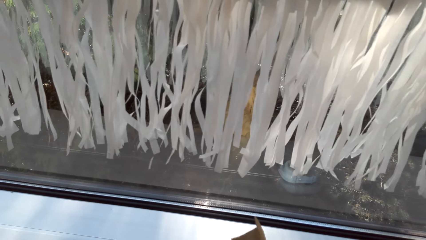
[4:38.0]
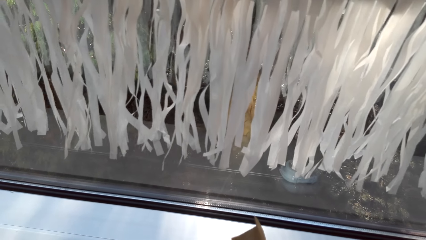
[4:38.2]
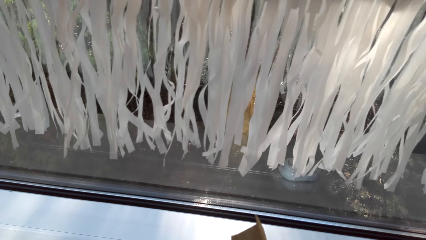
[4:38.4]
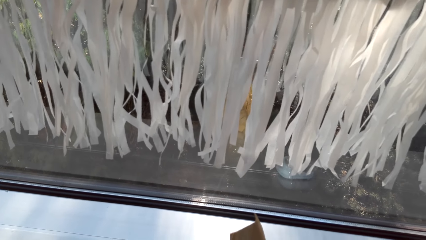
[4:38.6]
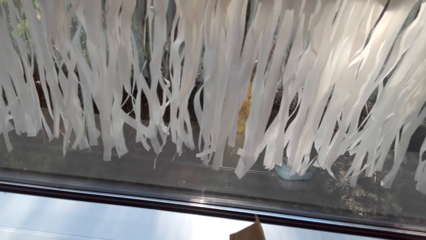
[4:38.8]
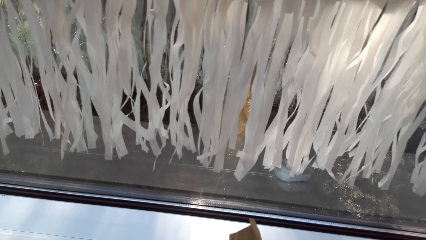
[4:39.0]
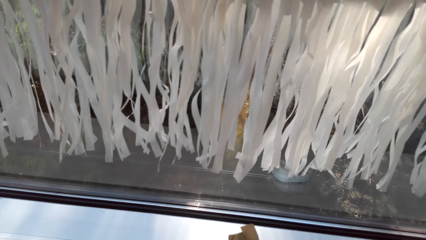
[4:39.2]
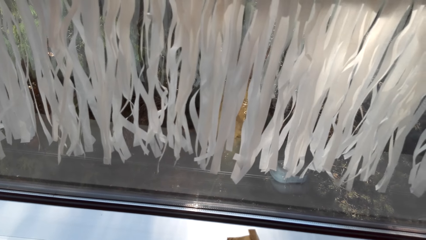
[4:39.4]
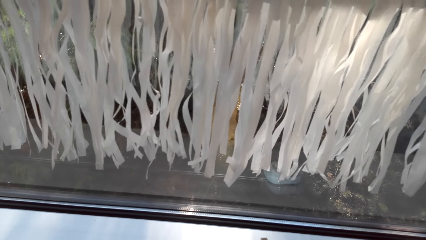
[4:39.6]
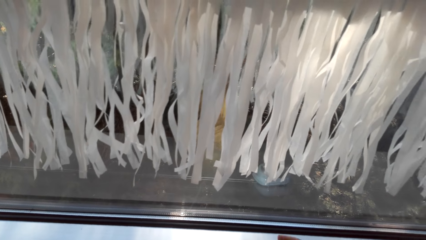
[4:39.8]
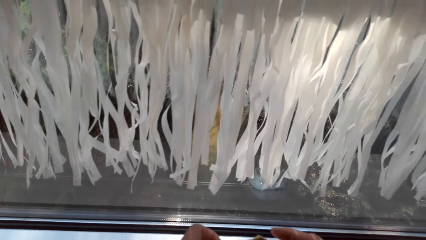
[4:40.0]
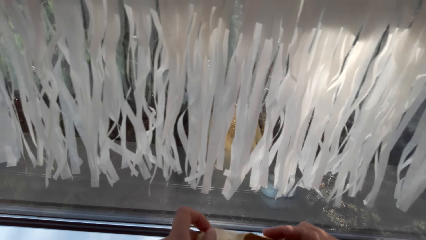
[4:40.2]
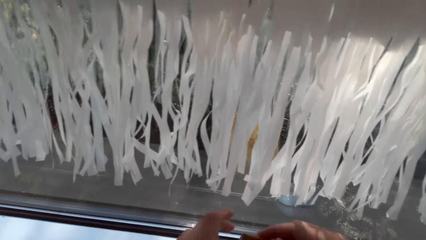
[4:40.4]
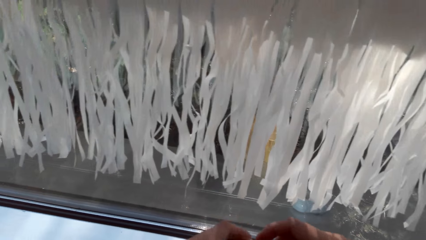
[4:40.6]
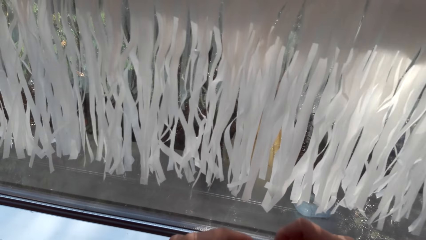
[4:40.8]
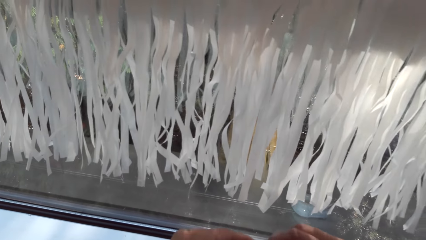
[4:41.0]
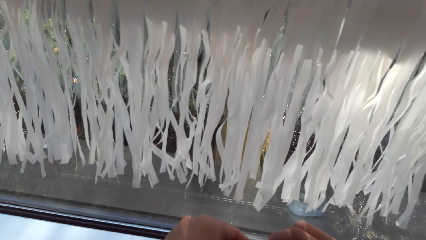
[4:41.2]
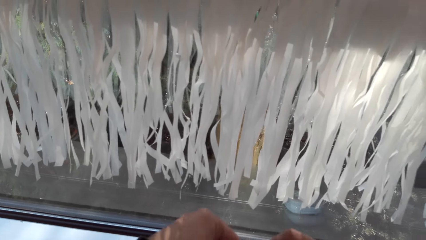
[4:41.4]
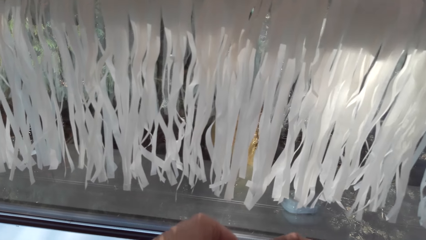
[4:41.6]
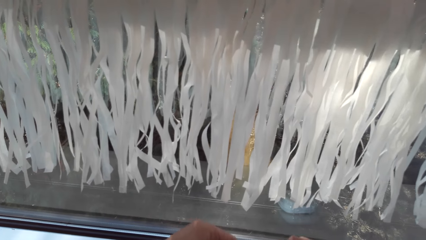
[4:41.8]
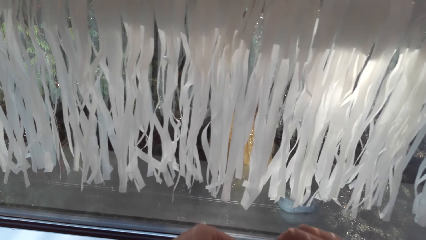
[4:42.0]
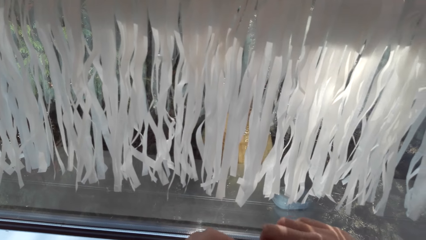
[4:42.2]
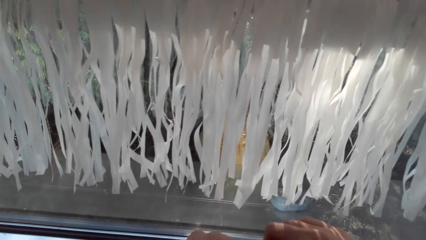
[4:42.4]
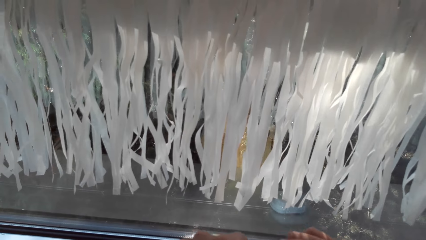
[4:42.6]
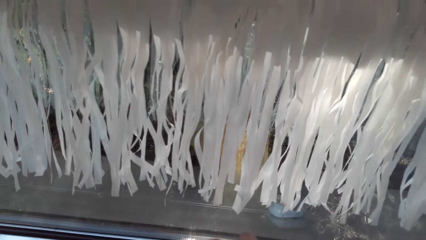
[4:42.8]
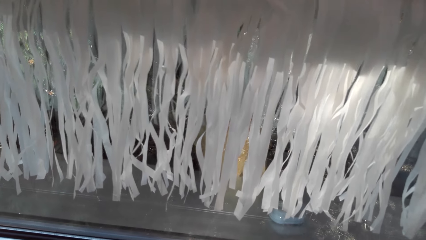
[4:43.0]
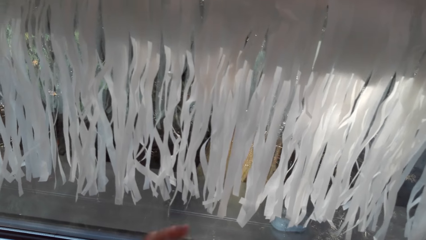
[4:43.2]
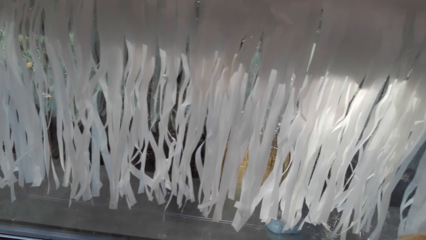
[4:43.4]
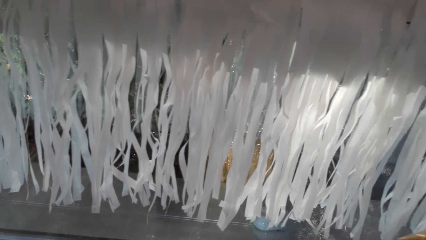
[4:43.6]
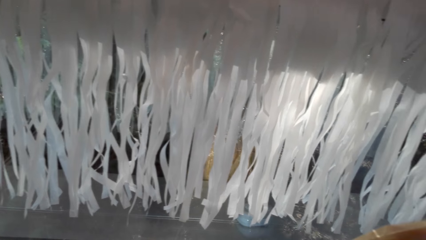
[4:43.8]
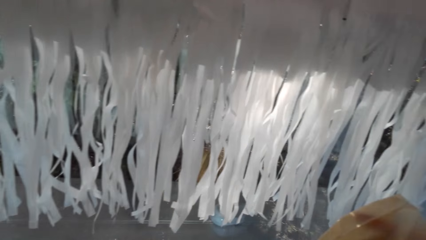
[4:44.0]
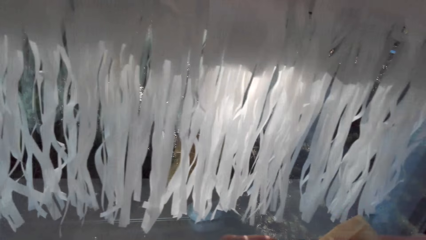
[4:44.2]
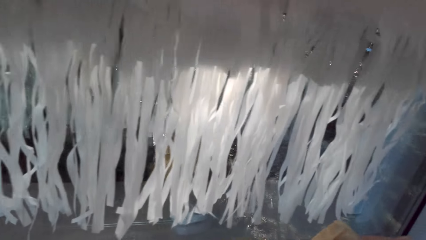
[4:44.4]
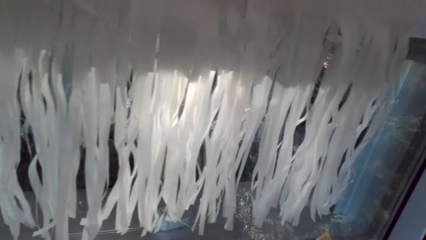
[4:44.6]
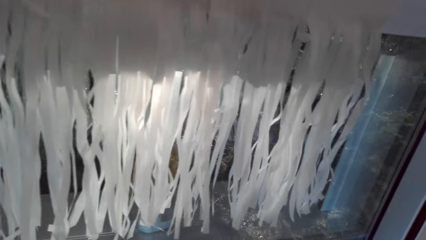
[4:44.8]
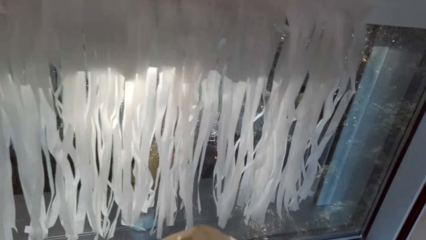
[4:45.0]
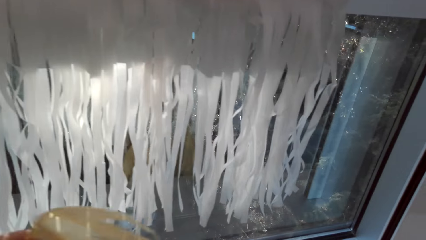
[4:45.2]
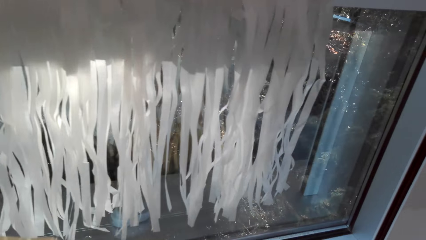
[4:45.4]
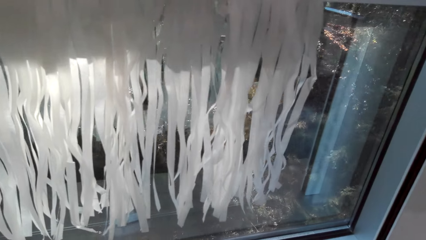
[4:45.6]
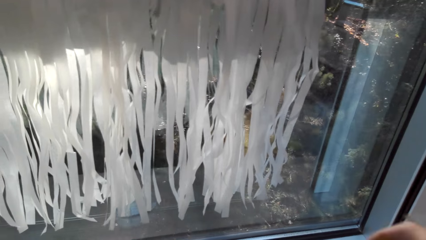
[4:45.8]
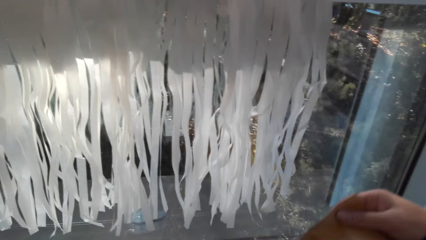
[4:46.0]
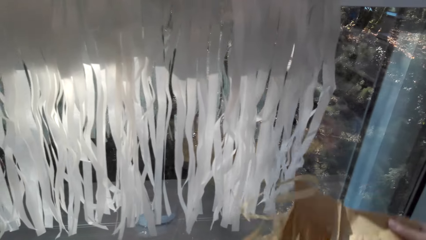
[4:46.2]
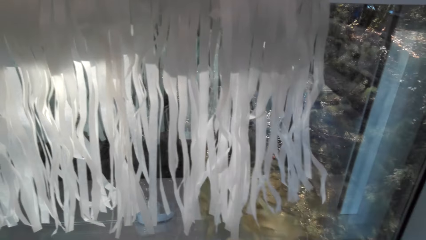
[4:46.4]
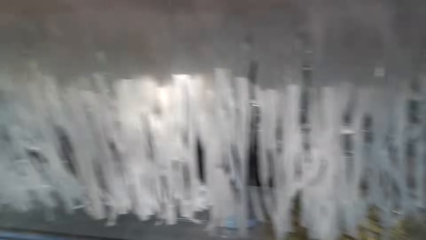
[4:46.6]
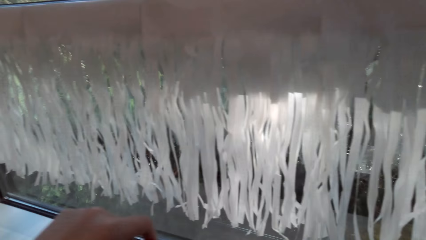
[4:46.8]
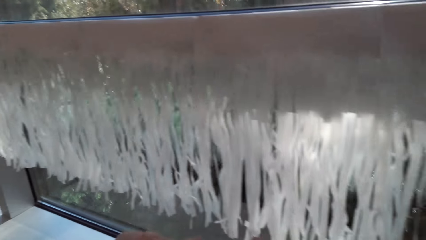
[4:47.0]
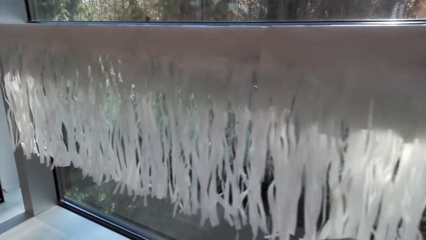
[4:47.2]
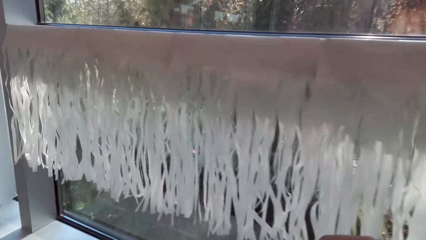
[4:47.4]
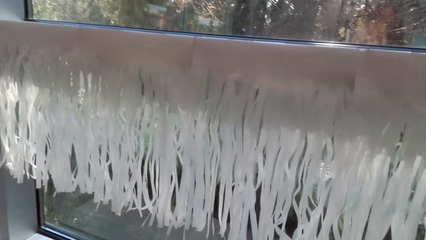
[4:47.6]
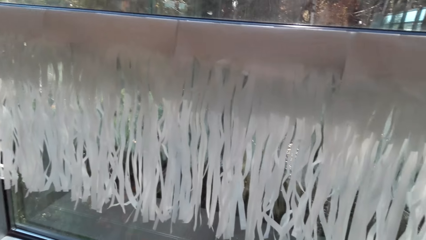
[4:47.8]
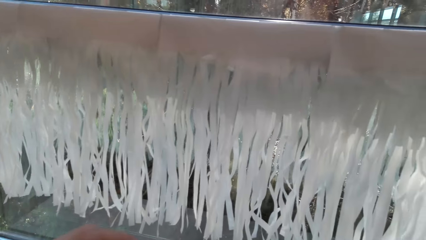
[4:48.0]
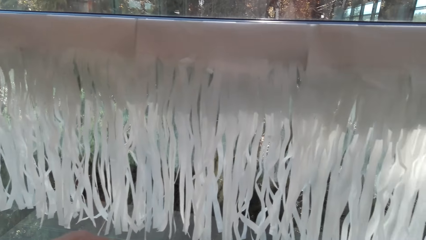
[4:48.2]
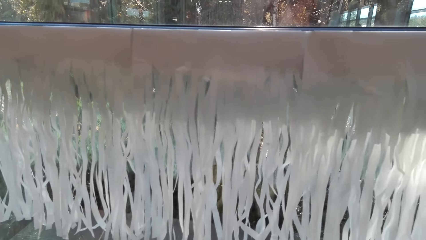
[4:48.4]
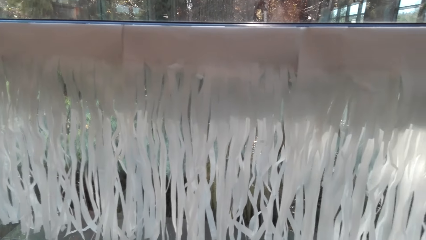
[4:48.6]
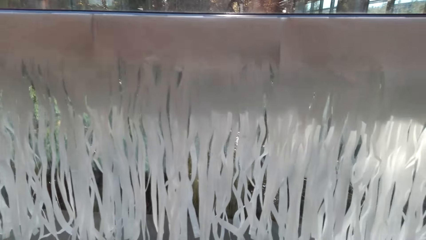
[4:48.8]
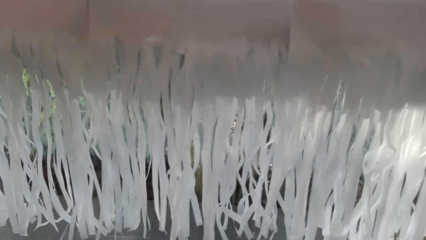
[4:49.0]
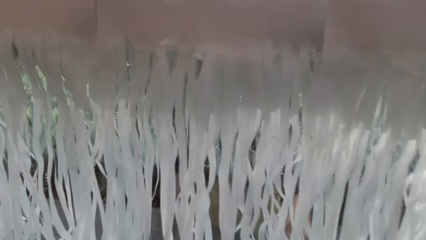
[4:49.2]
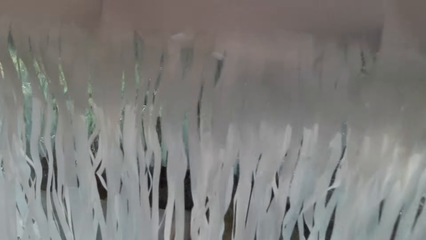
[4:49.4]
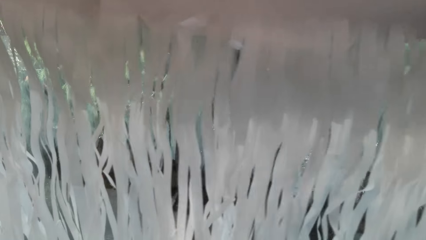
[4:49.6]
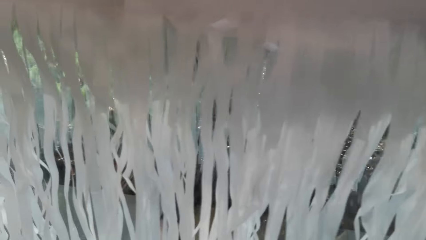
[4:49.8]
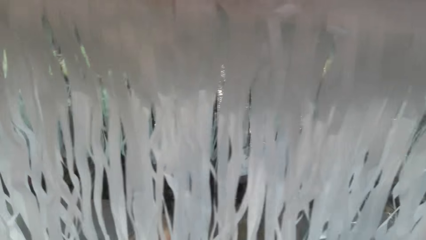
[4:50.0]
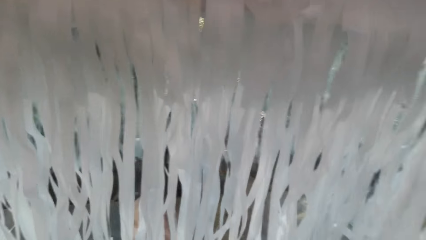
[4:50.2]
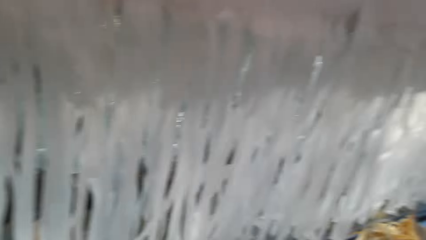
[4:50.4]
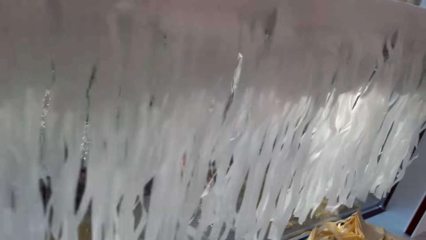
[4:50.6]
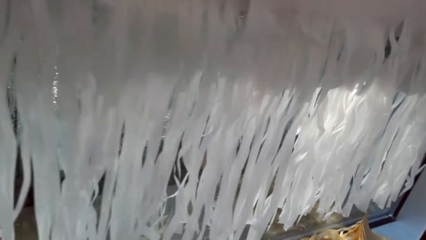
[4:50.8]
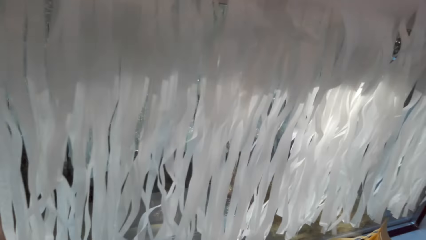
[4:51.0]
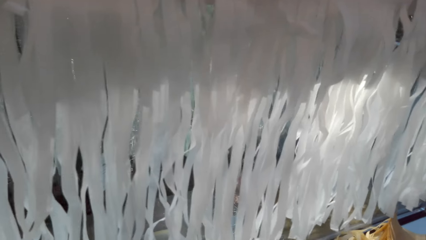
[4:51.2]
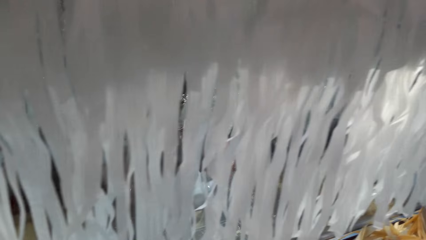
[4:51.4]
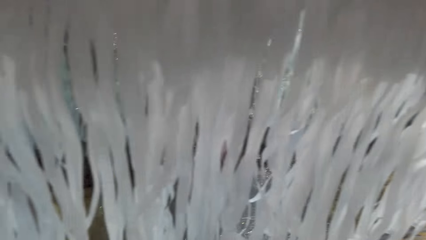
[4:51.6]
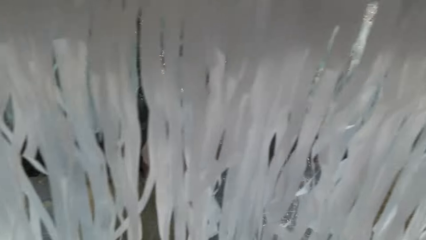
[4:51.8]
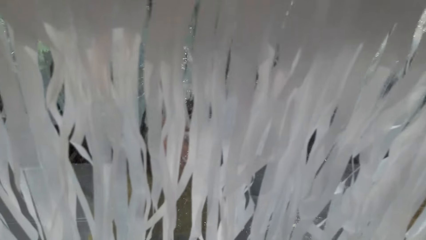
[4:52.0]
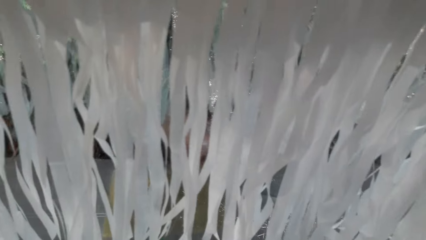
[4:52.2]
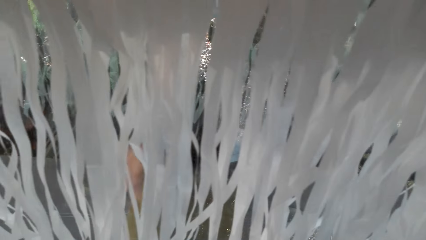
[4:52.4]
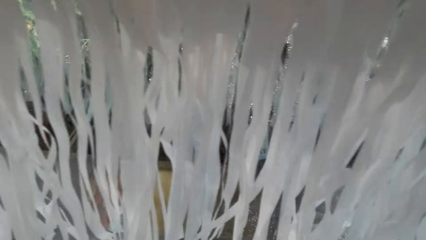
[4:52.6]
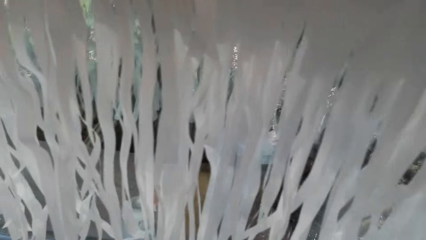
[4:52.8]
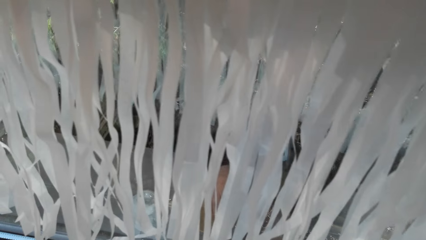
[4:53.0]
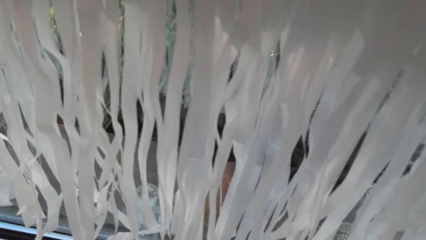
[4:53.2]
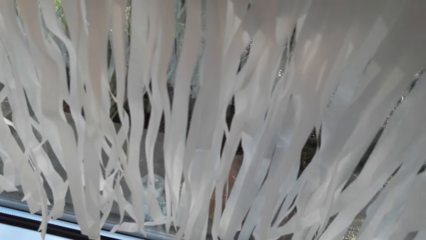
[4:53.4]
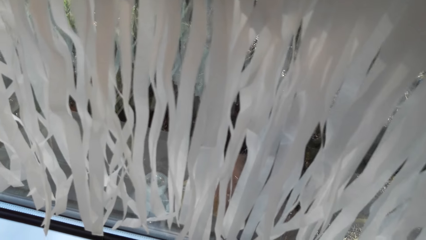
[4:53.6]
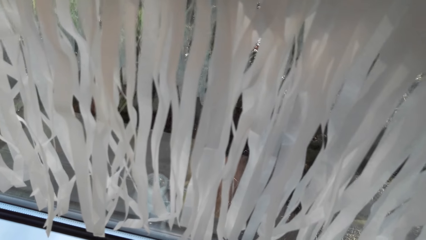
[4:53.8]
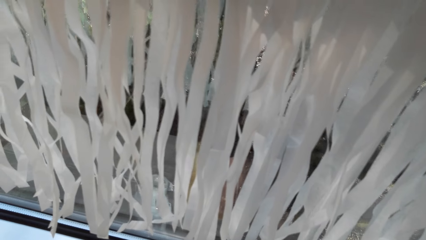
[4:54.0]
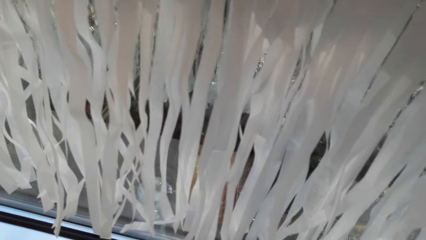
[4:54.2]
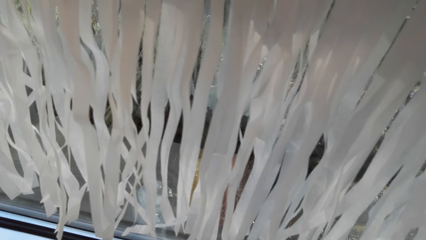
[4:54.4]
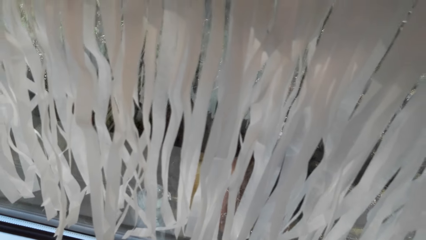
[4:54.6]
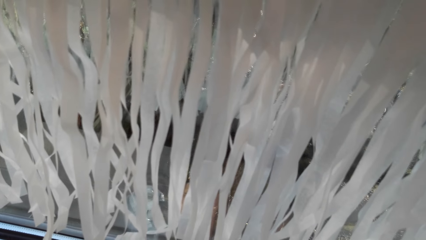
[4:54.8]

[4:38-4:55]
The camera wearer places the decorating paper on the counter. They move in the room. They place the tape on the counter.
